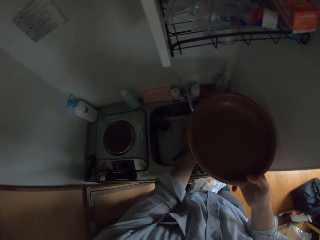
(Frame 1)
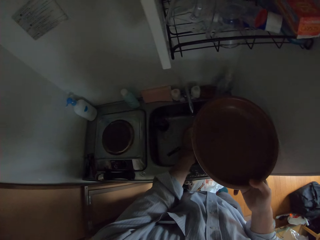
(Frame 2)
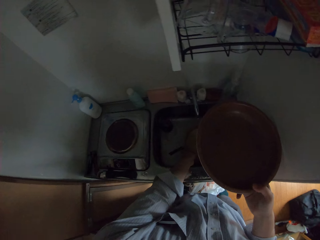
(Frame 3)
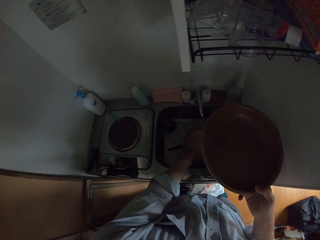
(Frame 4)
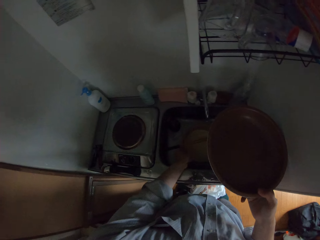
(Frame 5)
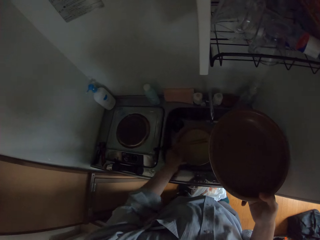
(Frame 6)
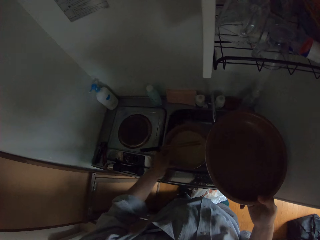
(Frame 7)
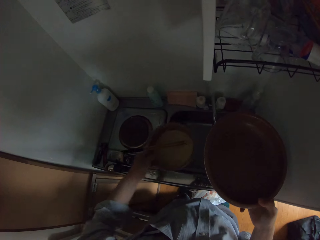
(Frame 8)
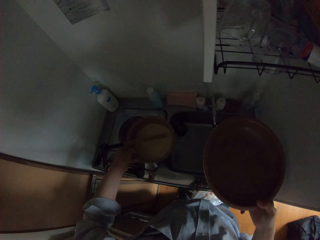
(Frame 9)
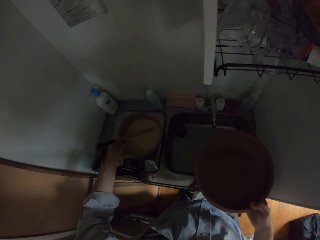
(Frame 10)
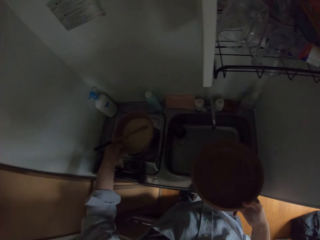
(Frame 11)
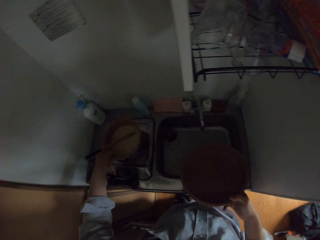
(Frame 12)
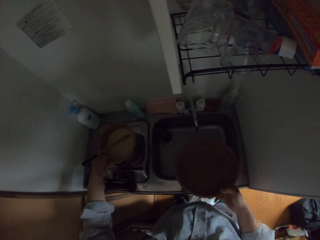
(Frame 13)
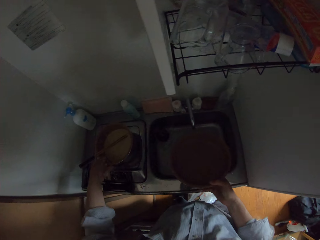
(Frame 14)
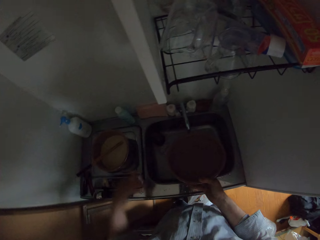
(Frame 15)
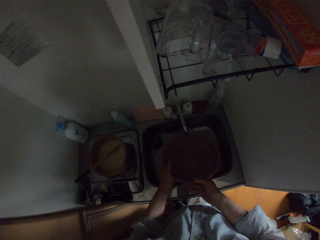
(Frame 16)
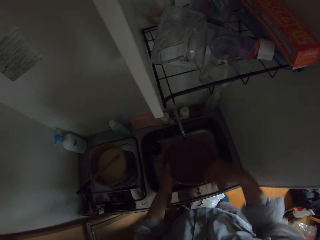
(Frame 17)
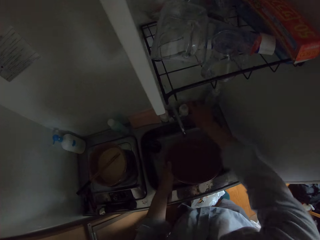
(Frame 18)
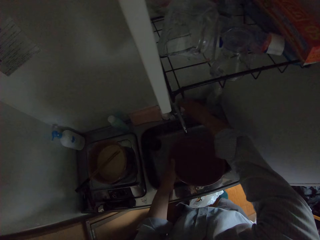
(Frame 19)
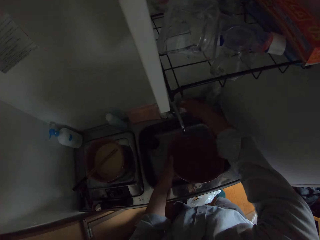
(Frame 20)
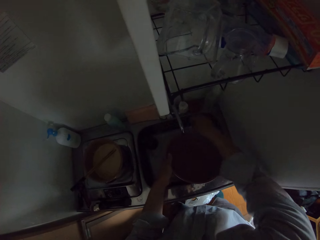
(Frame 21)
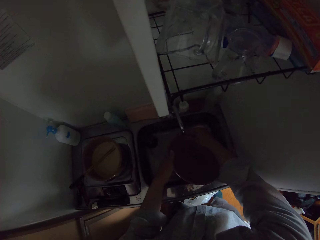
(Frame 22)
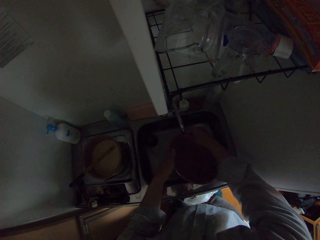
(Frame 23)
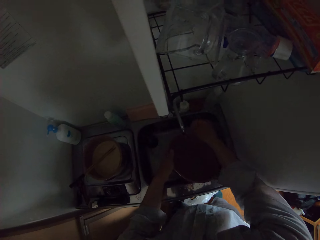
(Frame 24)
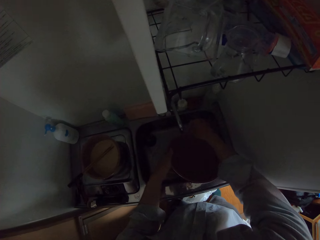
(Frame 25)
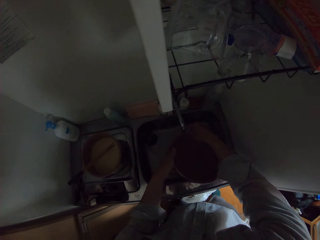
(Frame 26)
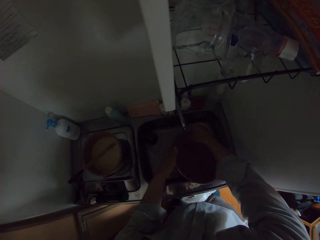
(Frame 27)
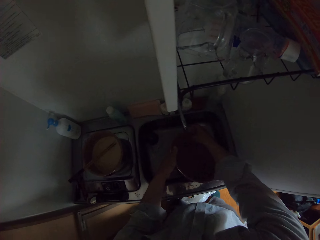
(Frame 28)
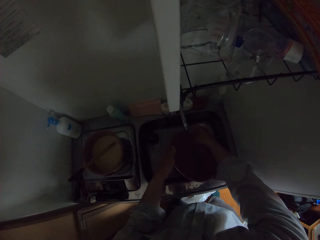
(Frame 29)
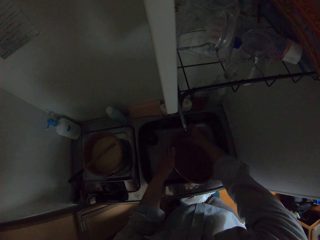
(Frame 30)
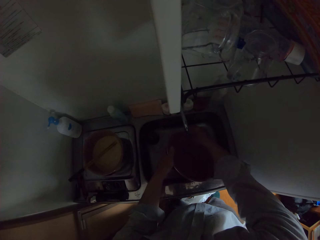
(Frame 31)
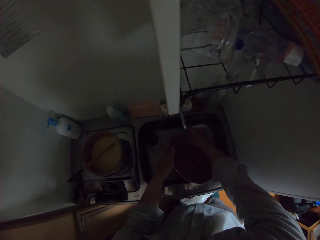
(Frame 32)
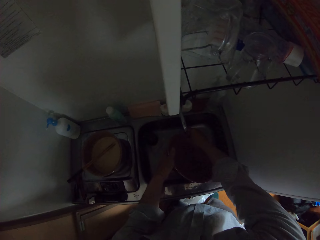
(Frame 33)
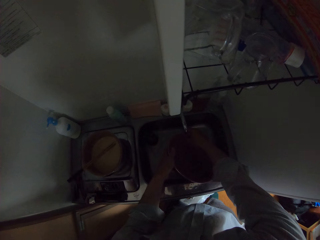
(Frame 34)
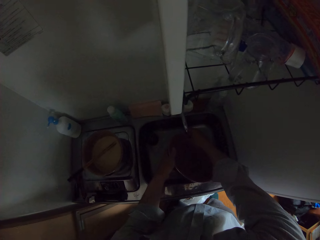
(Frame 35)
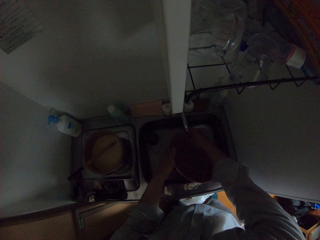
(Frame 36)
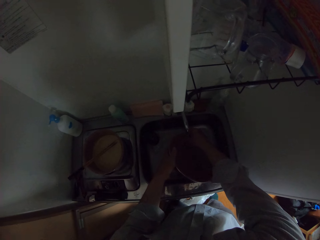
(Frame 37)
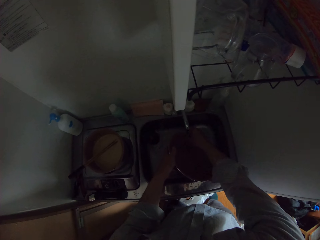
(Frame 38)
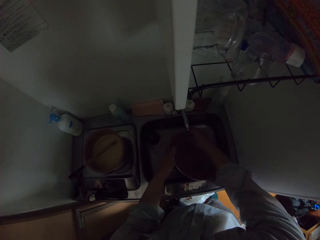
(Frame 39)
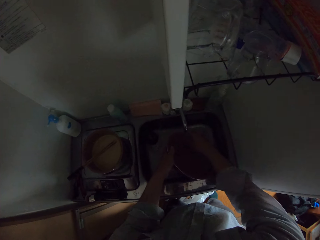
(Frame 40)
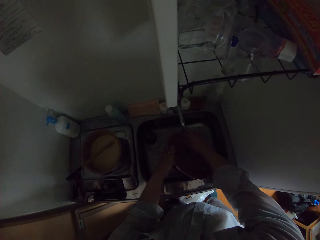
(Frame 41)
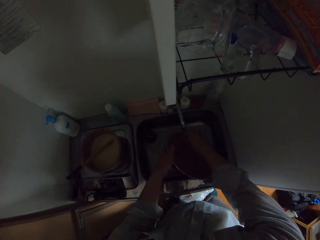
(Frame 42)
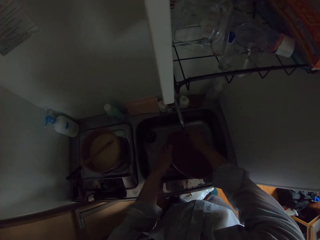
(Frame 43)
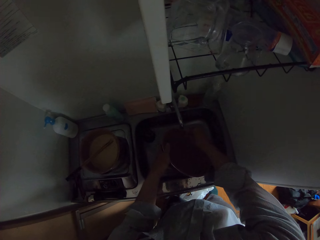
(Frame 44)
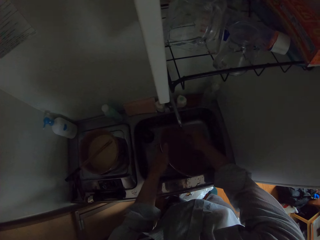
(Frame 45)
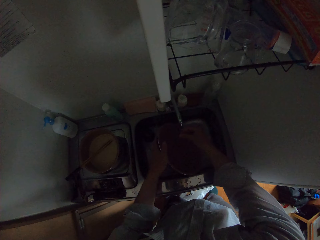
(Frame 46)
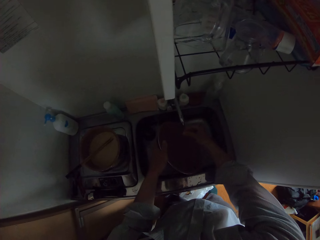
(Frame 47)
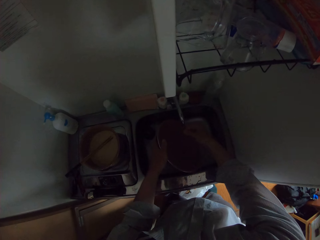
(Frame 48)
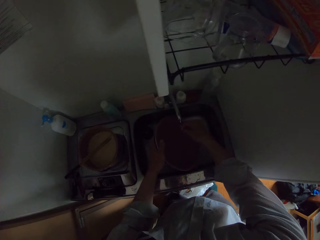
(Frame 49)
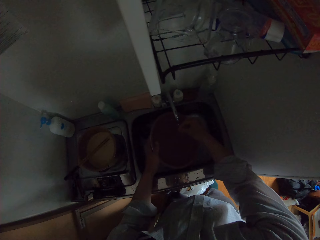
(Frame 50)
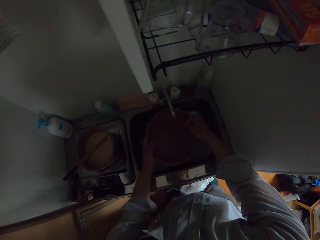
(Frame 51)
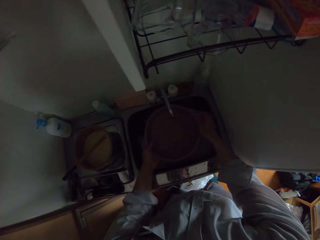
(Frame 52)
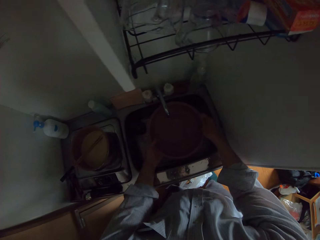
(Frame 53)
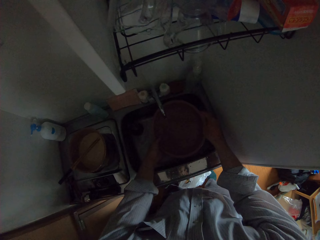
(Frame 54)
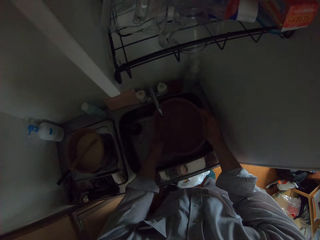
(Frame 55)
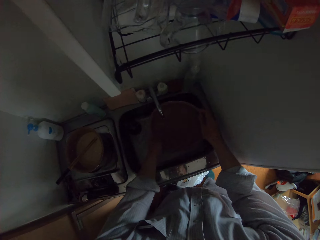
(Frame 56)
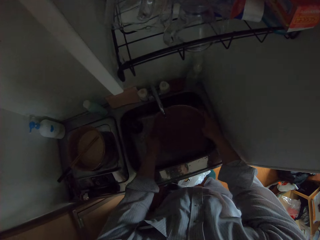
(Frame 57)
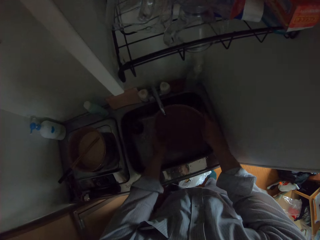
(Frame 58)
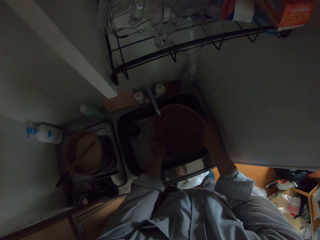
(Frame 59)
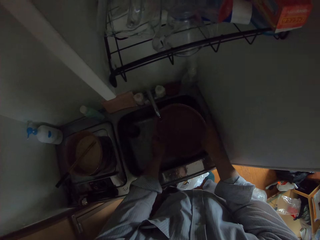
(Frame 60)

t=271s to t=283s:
The camera wearer picks the pot from the sink. They put the pot on the gas cooker. They open the tap. They rinse the plate with water from the tap. They wash the pan.

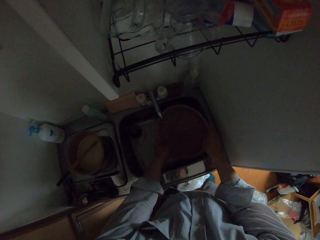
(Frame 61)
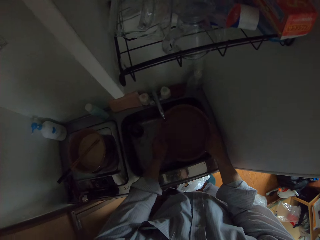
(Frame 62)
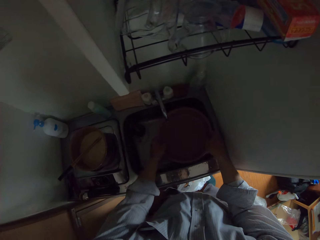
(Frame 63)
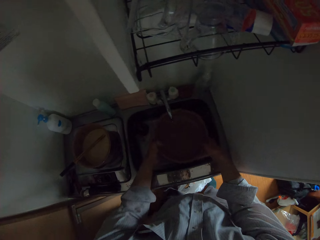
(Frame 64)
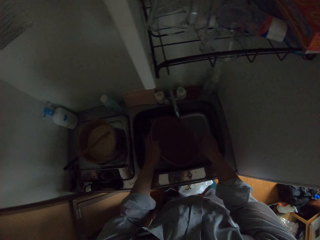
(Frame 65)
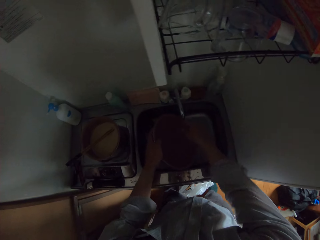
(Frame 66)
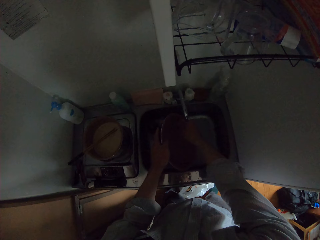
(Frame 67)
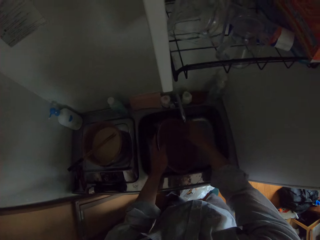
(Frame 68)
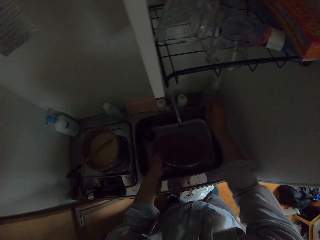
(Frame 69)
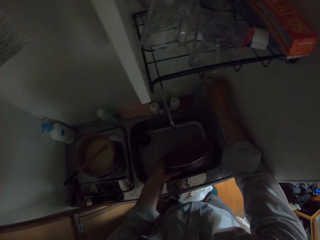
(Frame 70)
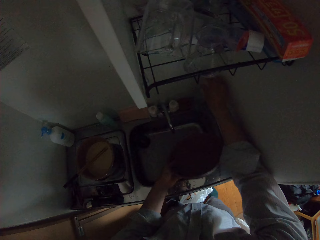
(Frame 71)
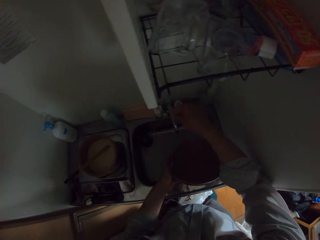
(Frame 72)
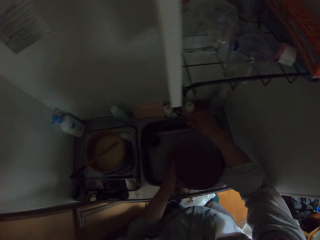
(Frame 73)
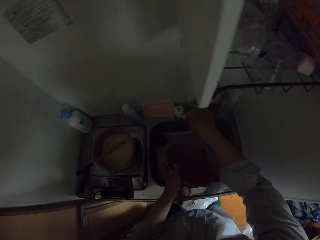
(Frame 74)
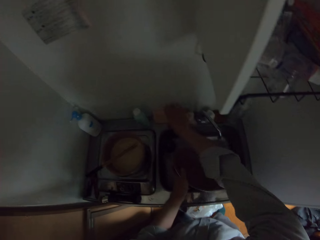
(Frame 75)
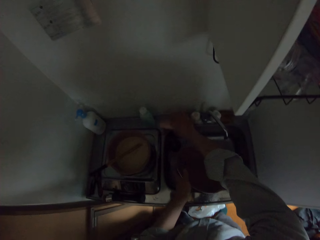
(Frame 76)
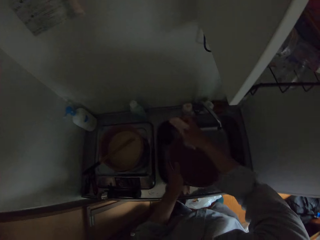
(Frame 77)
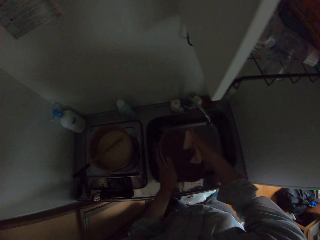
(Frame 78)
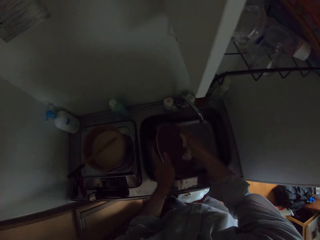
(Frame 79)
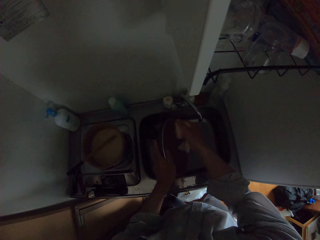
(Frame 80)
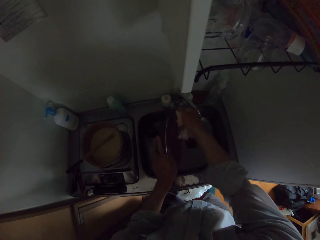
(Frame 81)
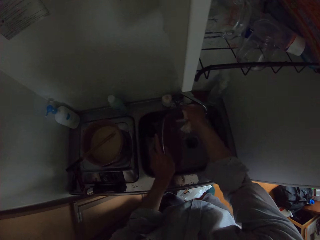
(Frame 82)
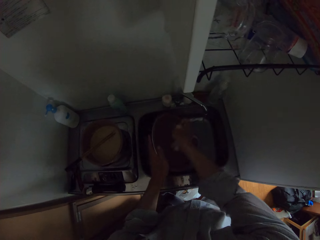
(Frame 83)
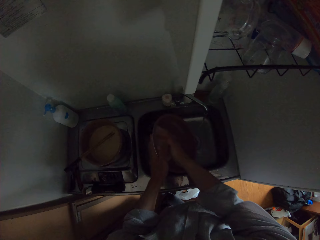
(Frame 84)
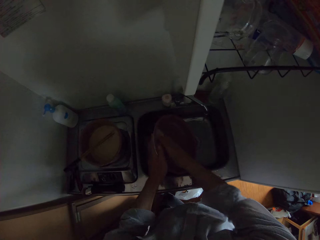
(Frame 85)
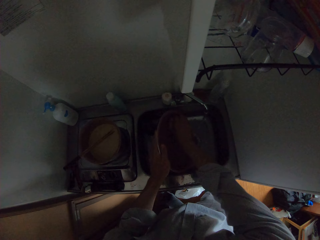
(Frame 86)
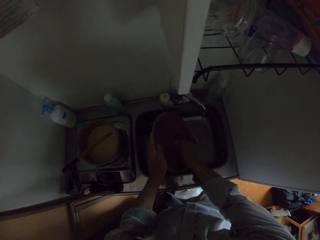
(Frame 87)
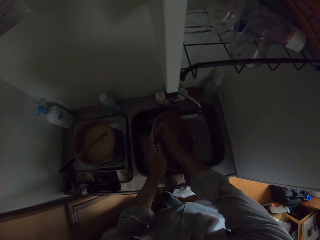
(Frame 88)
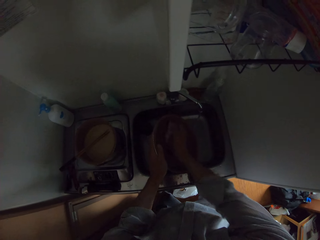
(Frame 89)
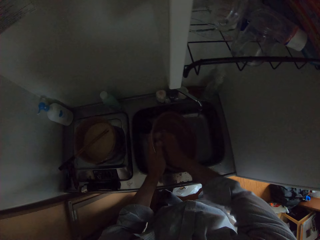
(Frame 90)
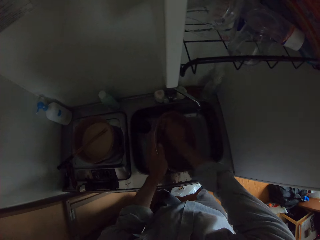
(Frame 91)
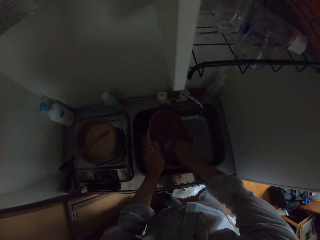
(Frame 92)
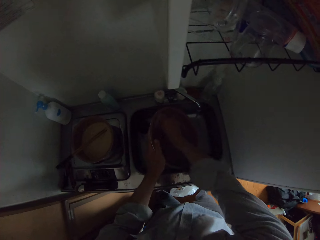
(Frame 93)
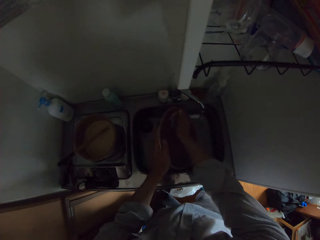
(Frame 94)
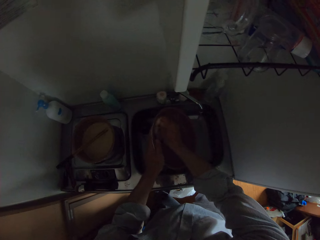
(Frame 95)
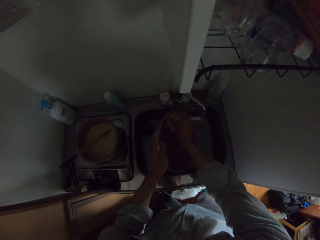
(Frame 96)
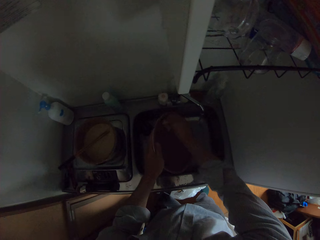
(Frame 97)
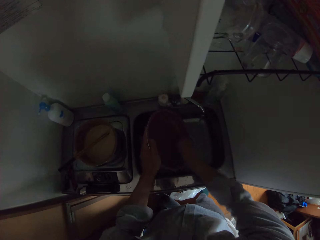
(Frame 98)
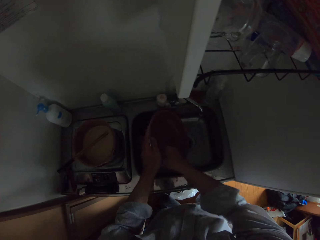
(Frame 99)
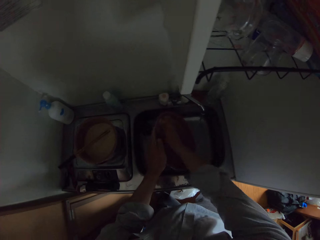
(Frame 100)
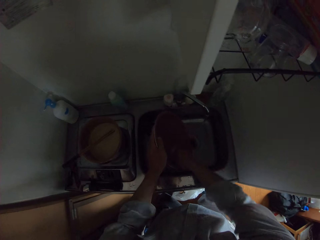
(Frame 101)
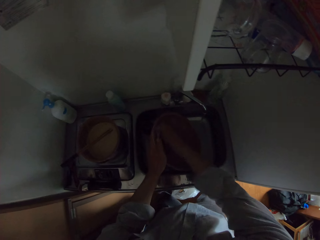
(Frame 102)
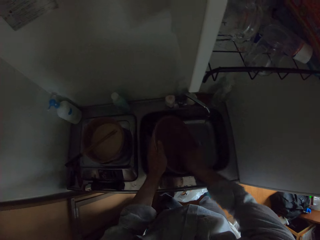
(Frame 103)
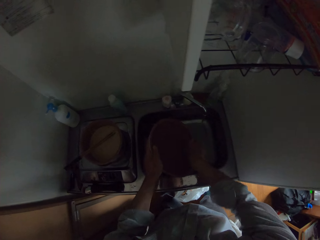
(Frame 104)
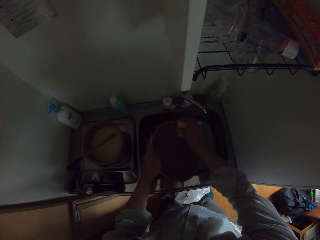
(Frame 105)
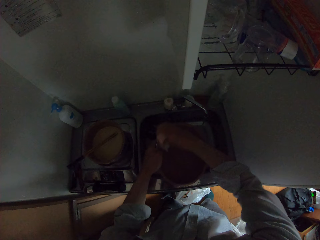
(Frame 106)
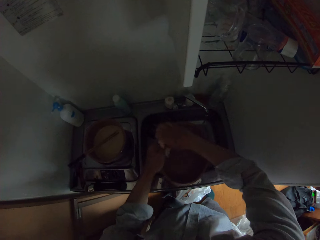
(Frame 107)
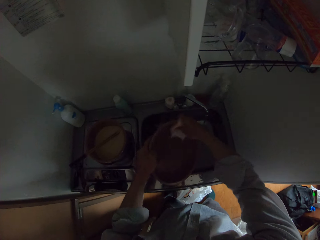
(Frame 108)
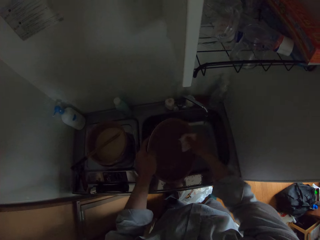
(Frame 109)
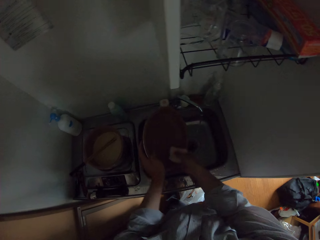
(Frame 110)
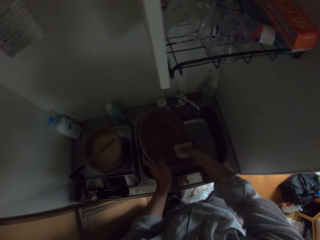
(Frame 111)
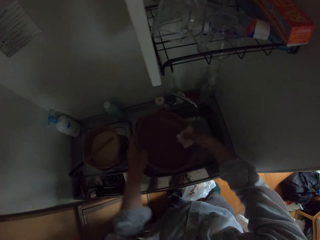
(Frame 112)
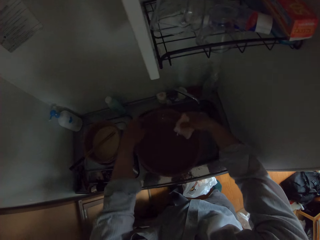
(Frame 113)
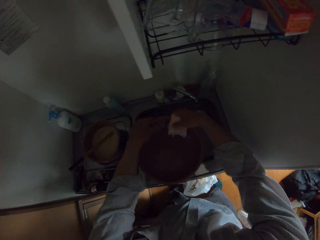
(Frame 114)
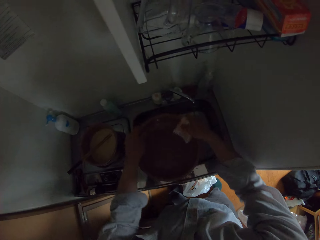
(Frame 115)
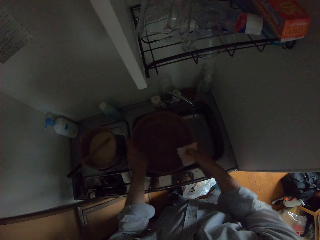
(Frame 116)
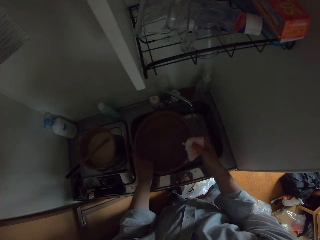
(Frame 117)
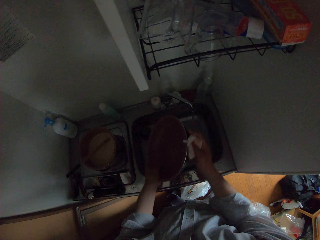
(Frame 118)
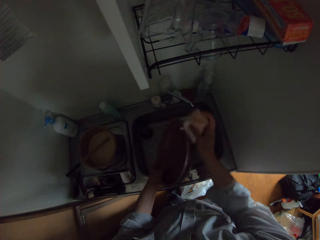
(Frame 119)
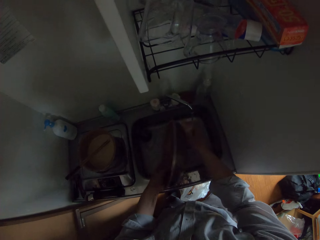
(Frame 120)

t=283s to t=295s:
The camera wearer picks a scrubber. They wring the scrubber. They wash the frying pan with a sponge in the sink.
